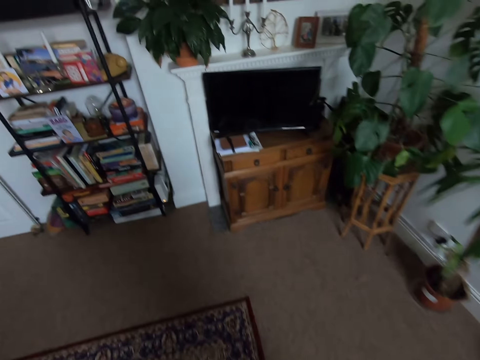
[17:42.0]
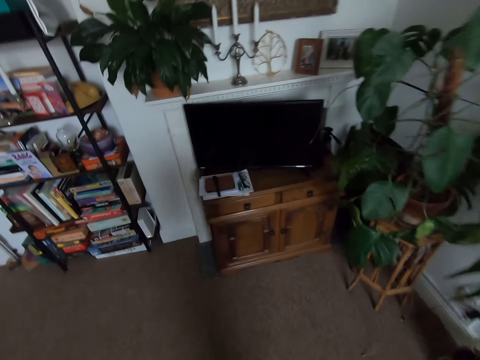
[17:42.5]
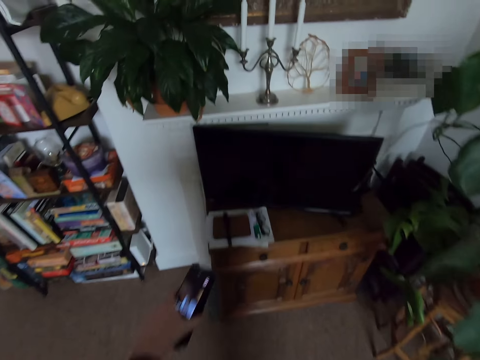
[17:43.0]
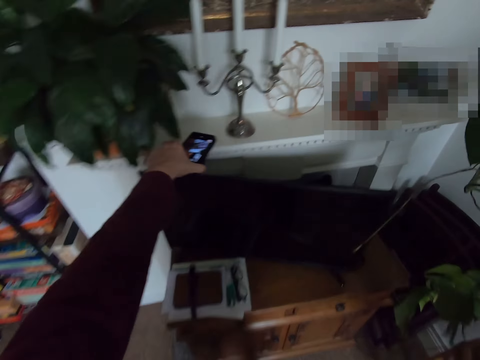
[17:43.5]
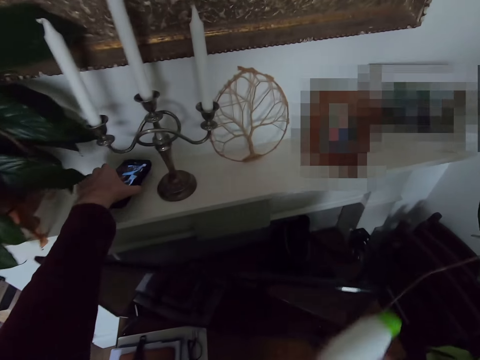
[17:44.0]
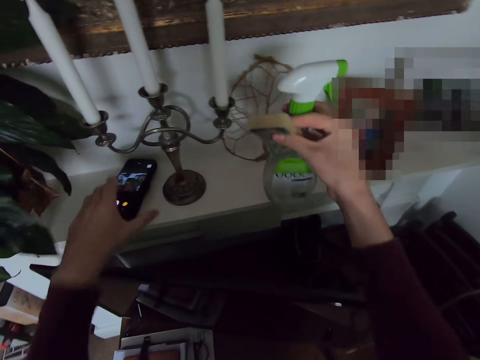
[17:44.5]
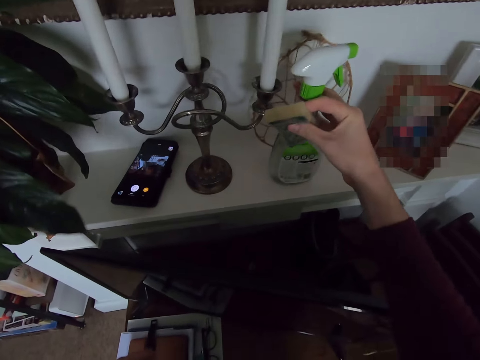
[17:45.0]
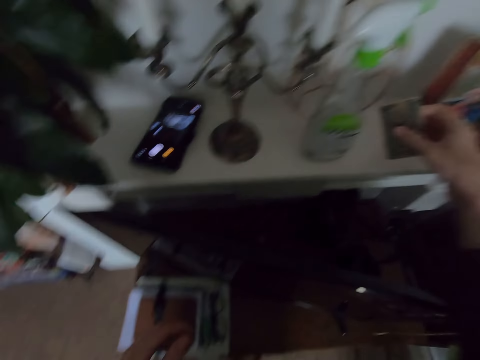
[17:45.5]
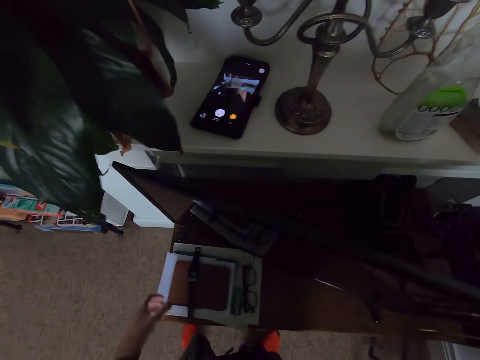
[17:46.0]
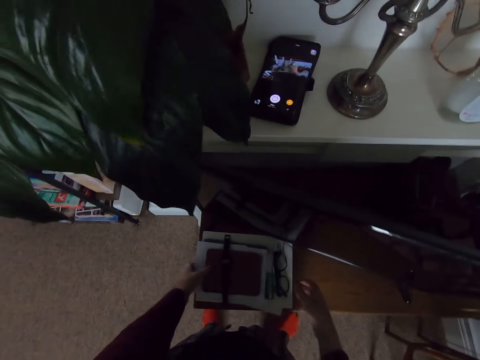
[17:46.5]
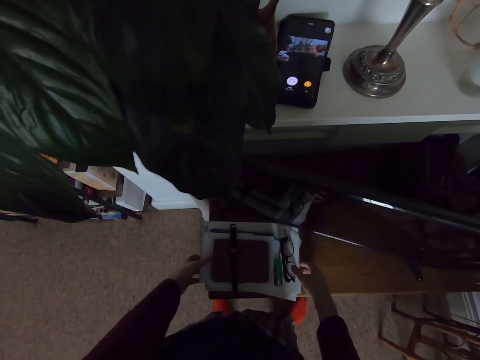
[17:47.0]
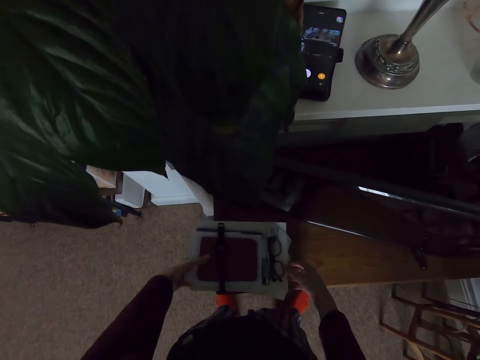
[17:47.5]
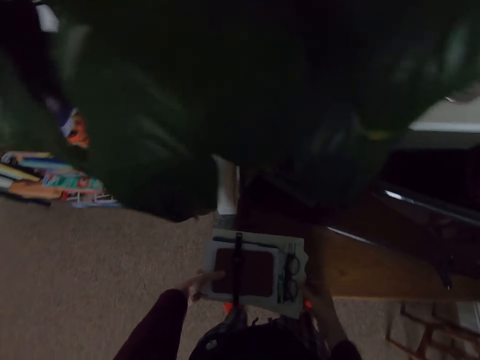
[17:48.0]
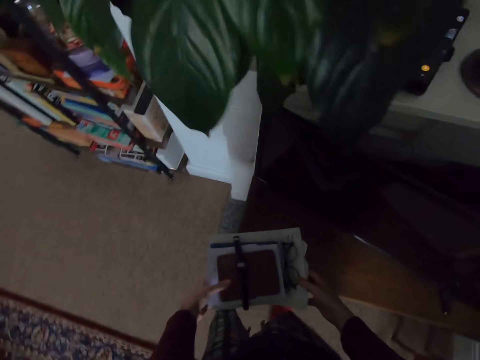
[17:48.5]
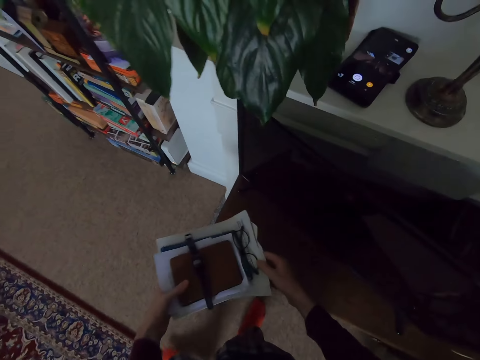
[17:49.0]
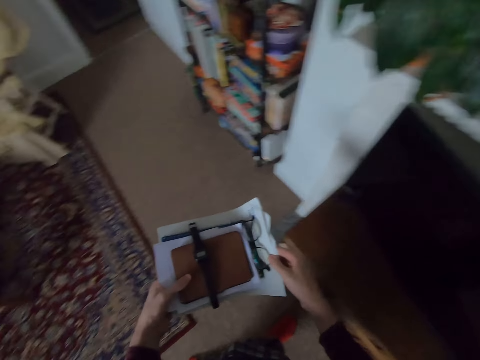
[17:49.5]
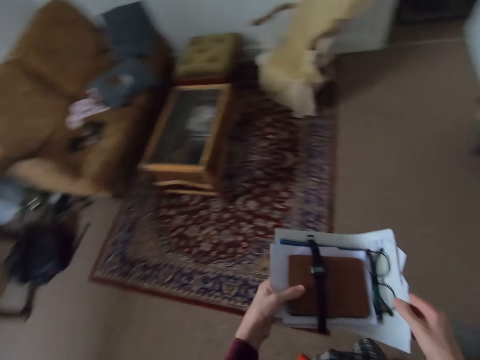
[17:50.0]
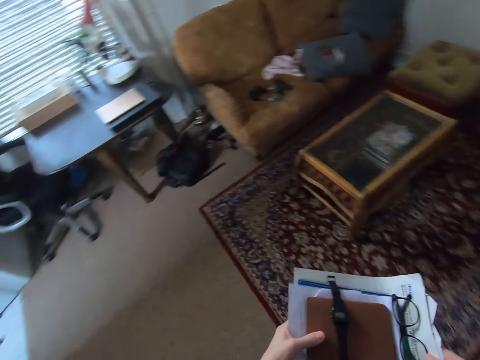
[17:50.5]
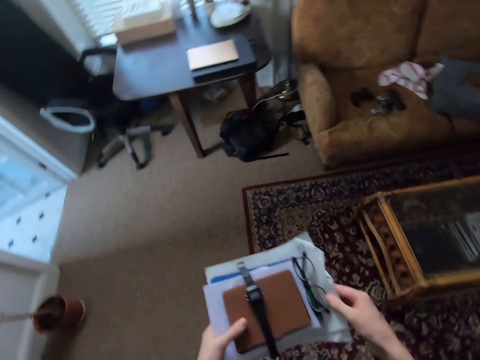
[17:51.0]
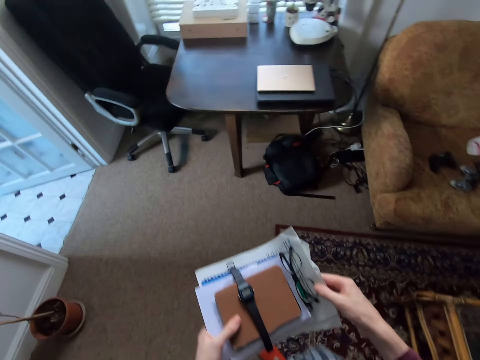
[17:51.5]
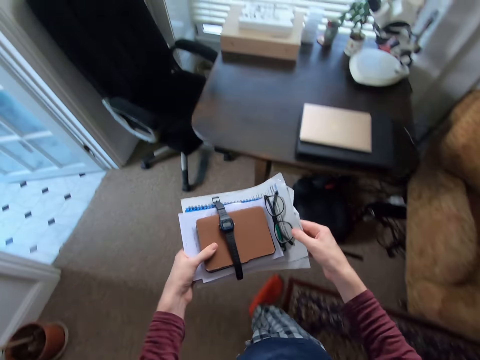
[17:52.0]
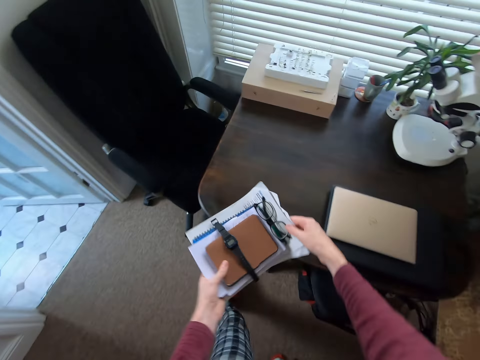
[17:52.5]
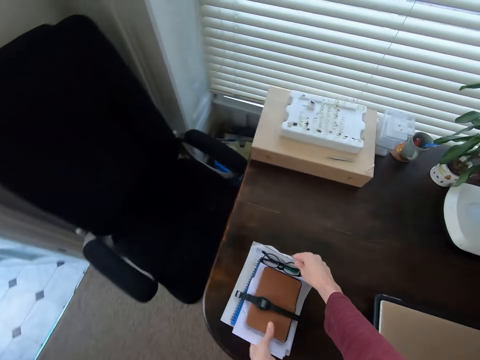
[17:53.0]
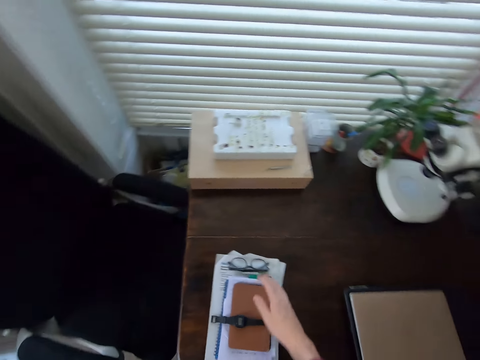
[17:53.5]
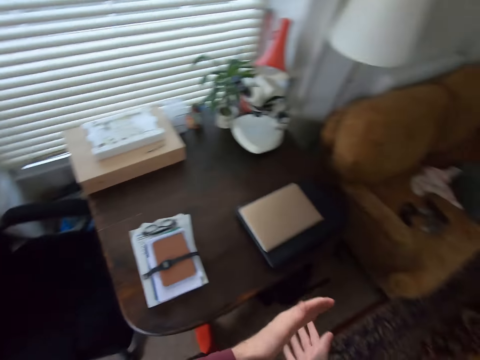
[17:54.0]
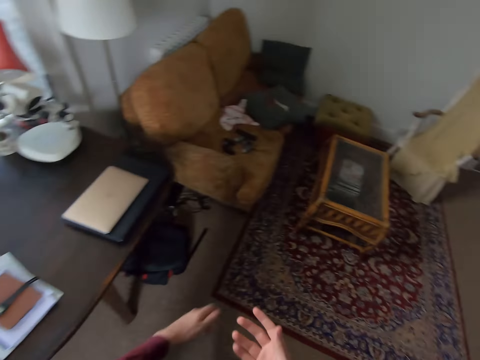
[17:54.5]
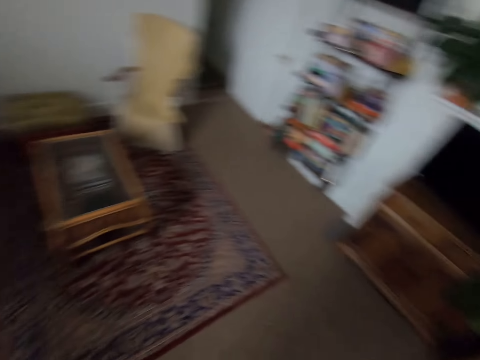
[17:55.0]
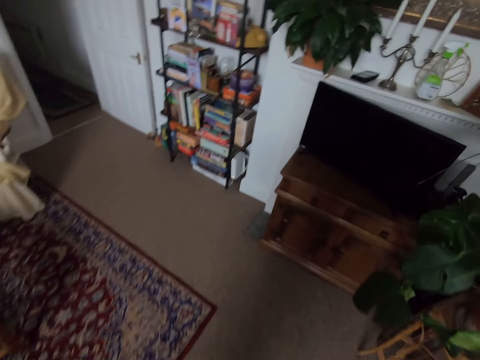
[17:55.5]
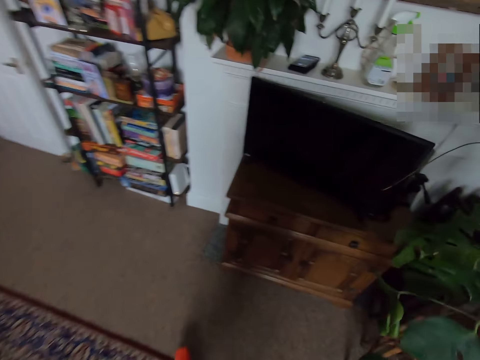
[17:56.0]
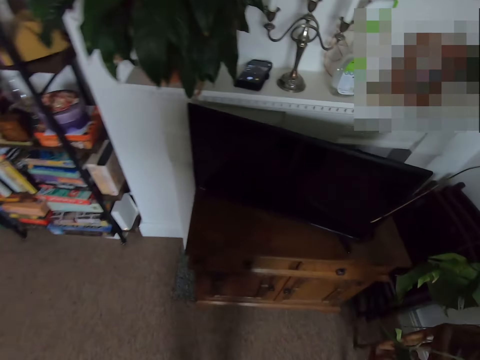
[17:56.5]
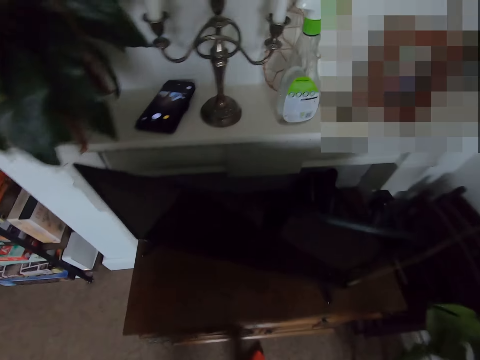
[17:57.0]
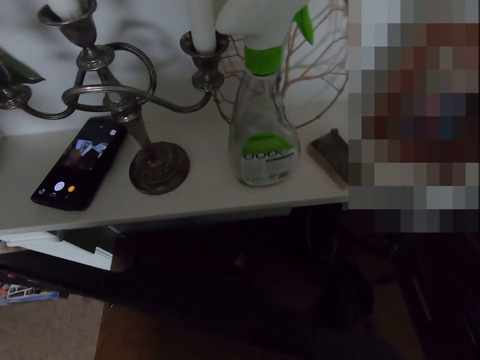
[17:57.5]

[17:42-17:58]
The camera wearer moves around. They place the phone in the cabinet. They place the detergent in the cabinet. They put down the sponge. They pick some pieces of books from the TV stand. They walk. They put the pieces of paper in the table. They walk back.

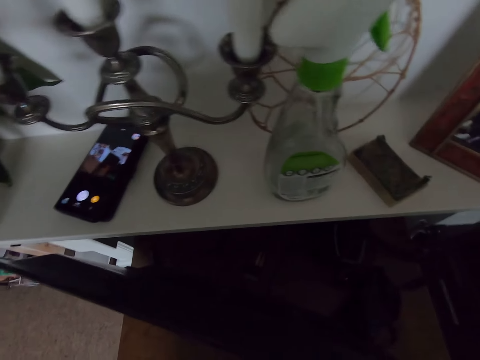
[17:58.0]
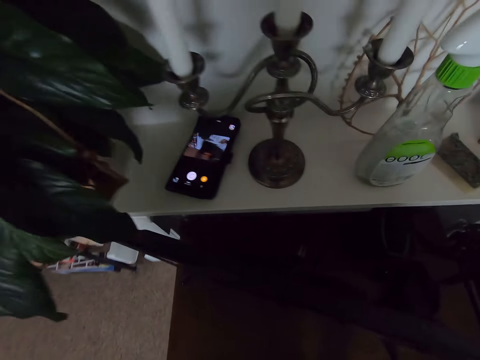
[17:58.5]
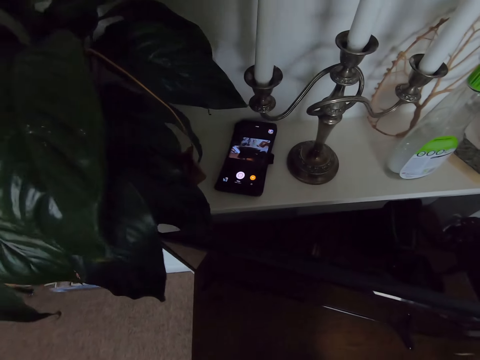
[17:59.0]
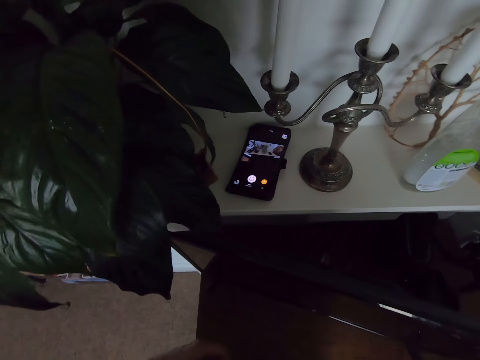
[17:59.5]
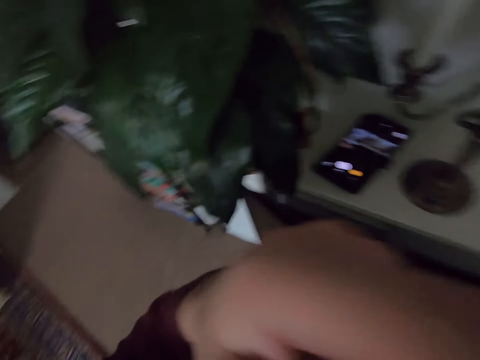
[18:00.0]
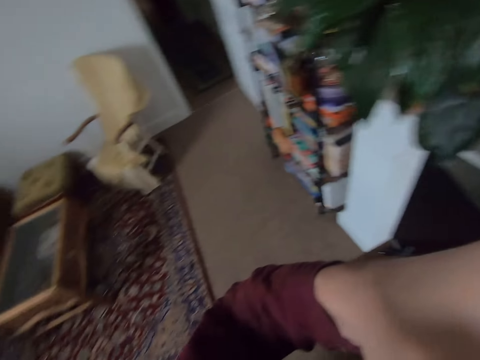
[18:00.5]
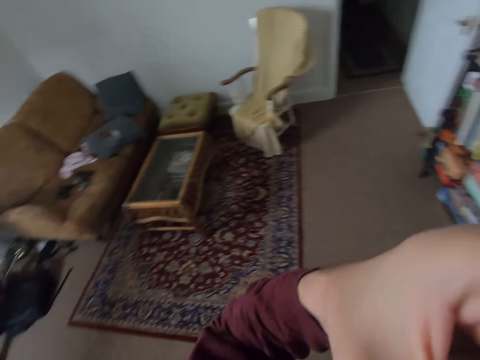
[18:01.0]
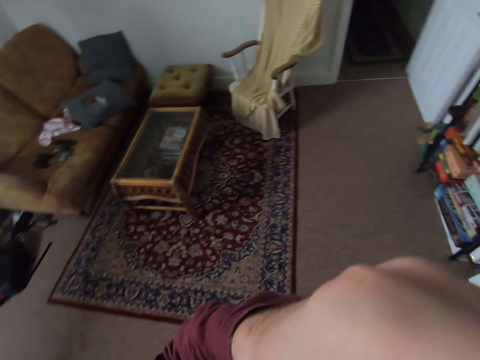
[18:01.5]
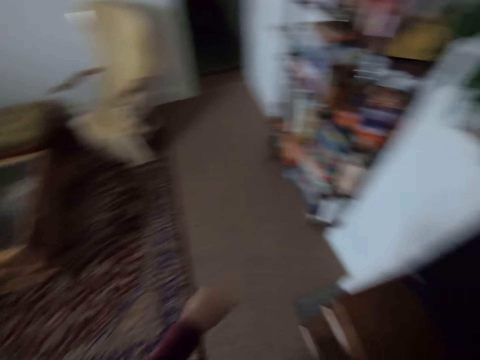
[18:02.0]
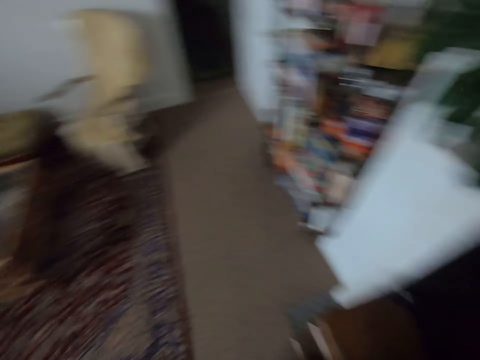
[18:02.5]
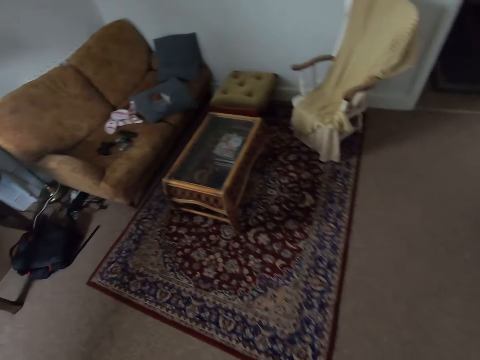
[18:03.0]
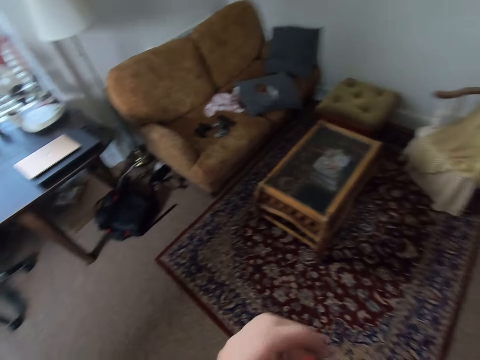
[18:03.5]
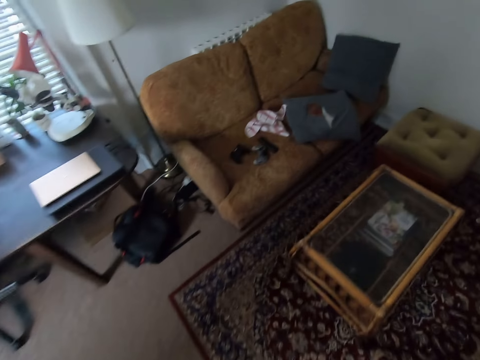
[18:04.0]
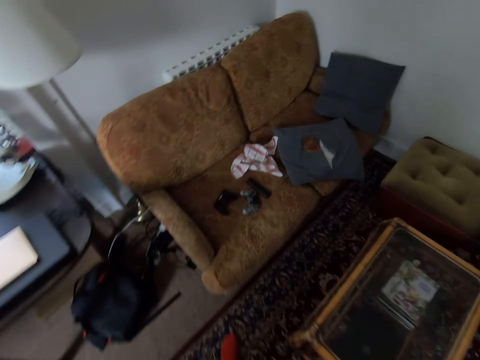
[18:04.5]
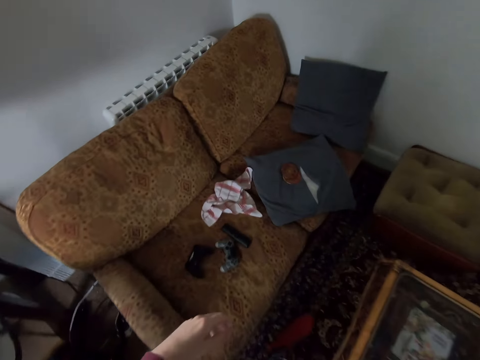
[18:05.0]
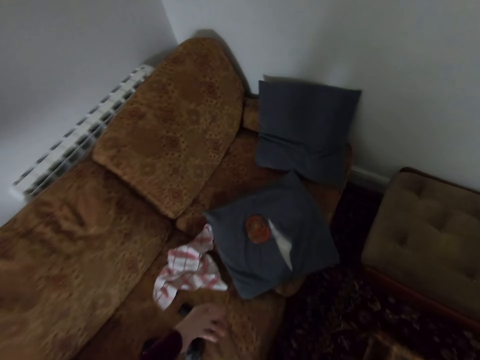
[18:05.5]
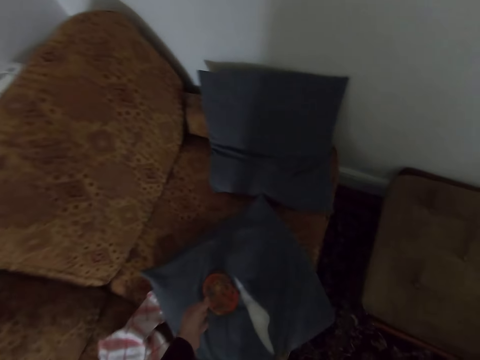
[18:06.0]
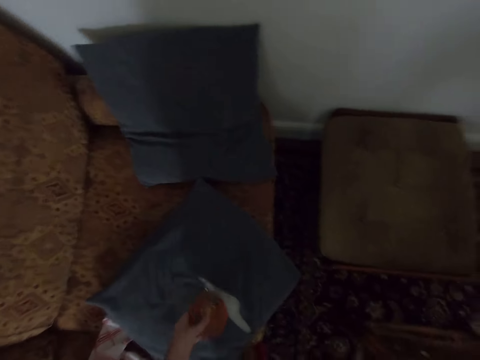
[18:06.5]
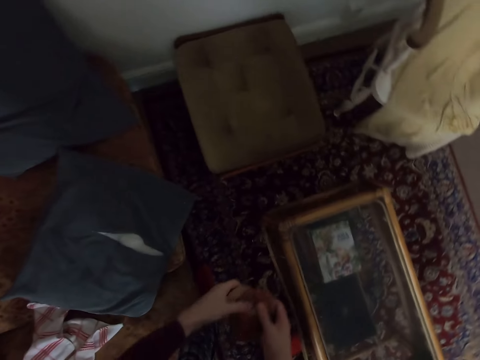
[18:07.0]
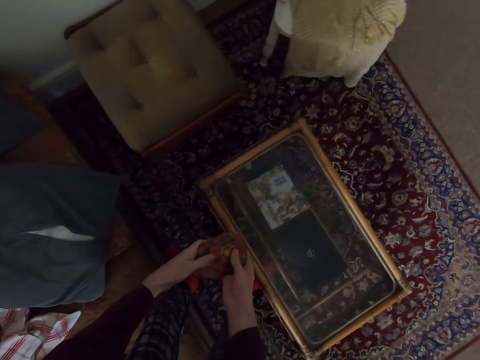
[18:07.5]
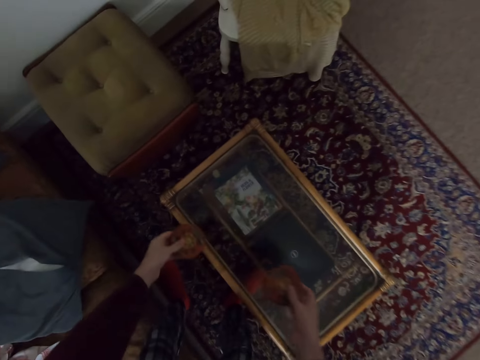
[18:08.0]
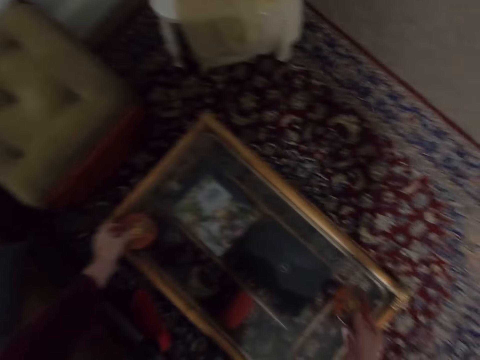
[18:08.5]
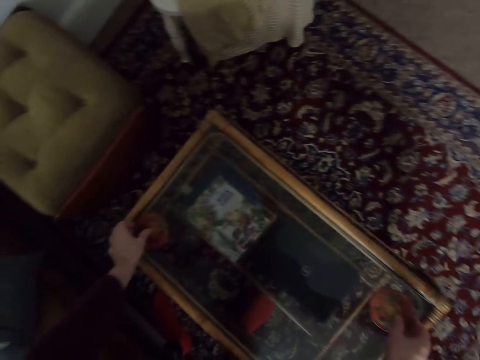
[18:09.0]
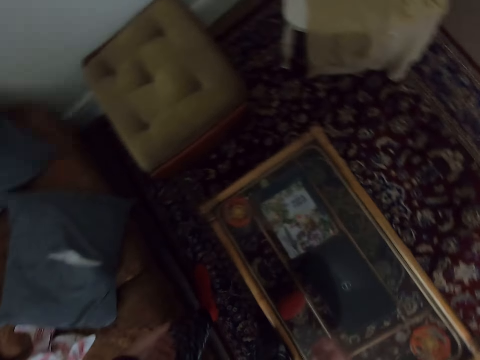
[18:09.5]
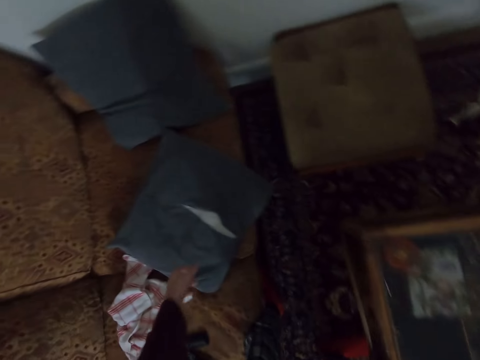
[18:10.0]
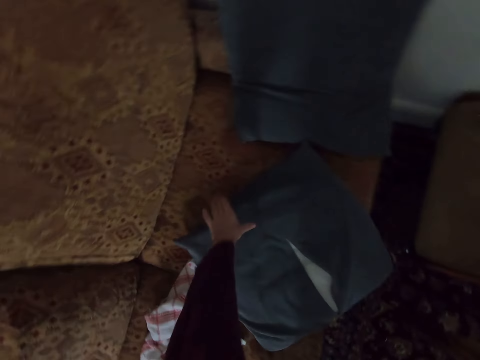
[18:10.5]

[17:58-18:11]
The camera wearer looks around. They move around. They pick an object from the table. They put the object in the table.
